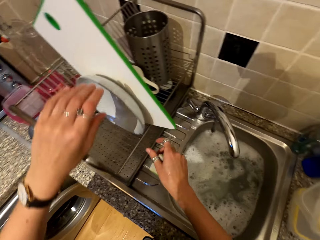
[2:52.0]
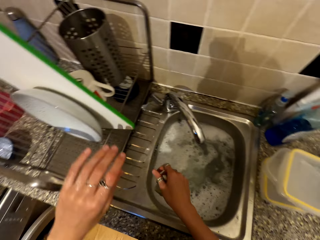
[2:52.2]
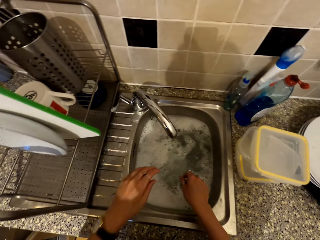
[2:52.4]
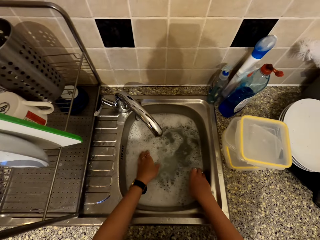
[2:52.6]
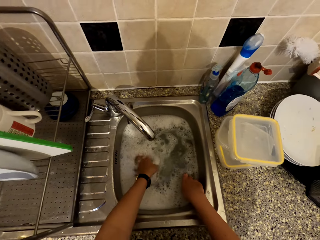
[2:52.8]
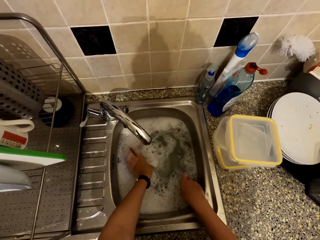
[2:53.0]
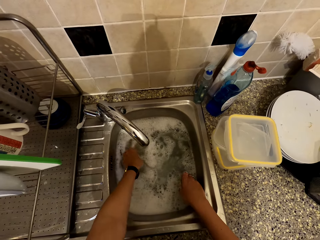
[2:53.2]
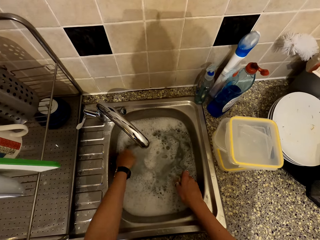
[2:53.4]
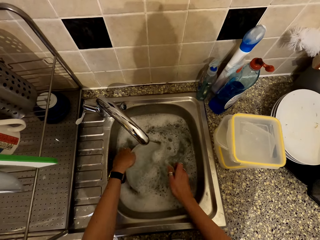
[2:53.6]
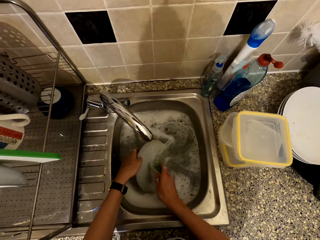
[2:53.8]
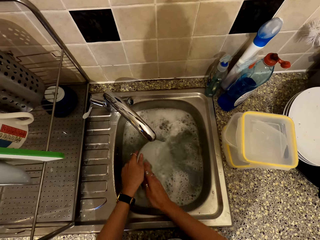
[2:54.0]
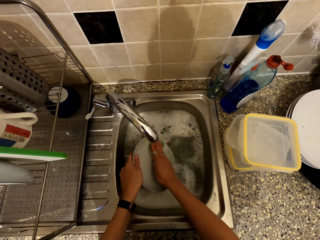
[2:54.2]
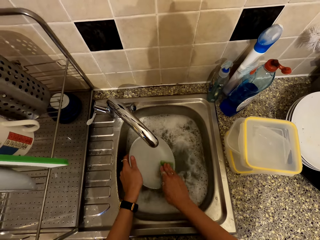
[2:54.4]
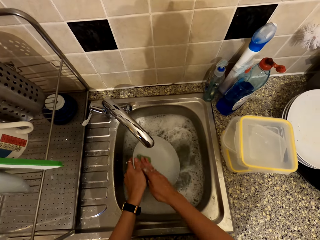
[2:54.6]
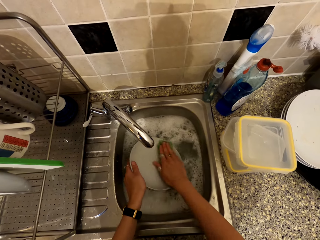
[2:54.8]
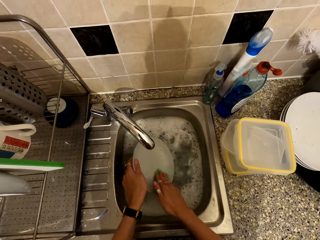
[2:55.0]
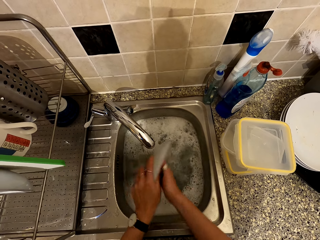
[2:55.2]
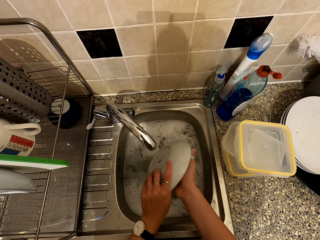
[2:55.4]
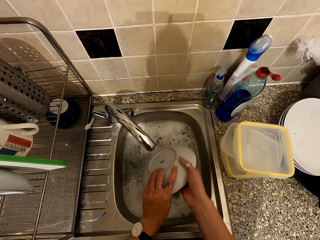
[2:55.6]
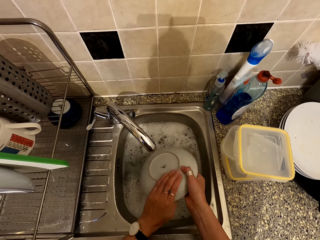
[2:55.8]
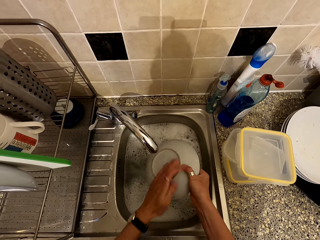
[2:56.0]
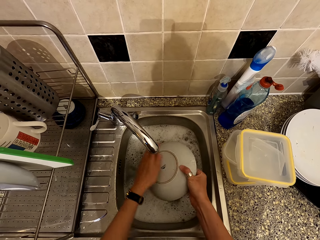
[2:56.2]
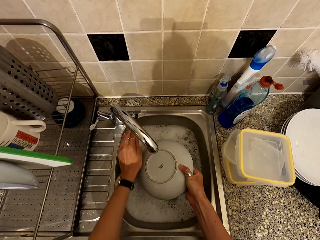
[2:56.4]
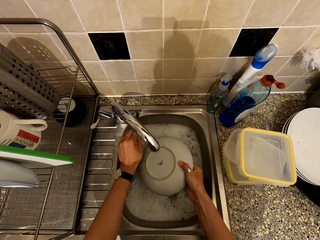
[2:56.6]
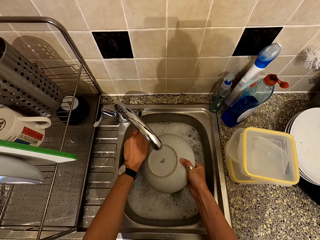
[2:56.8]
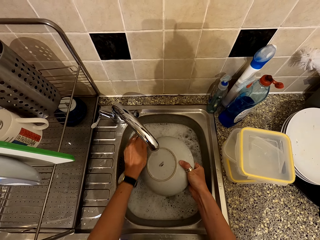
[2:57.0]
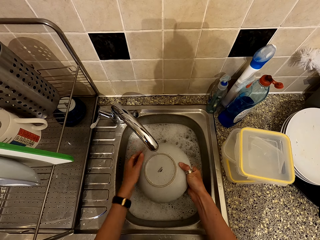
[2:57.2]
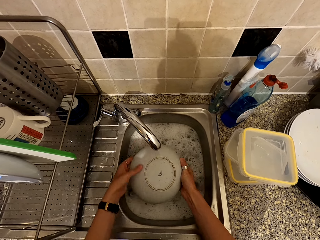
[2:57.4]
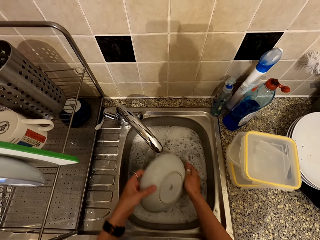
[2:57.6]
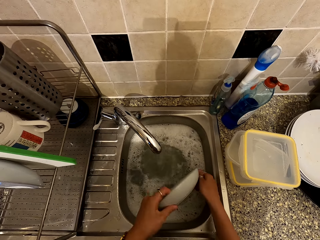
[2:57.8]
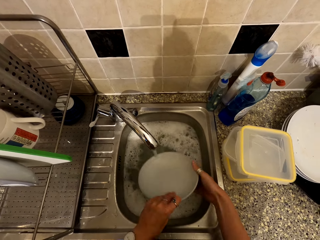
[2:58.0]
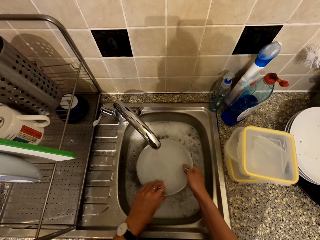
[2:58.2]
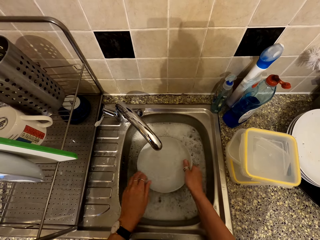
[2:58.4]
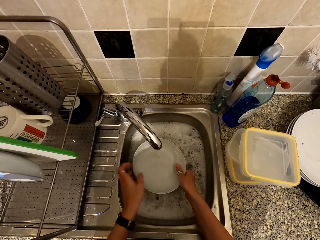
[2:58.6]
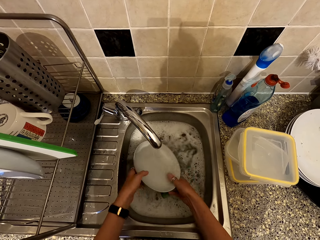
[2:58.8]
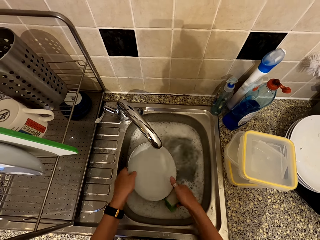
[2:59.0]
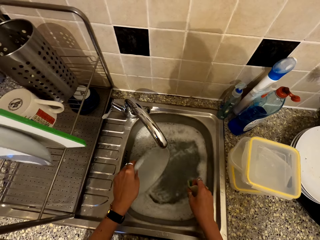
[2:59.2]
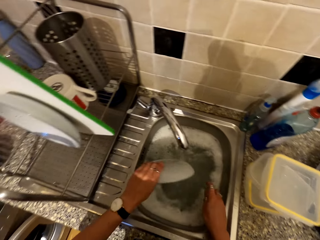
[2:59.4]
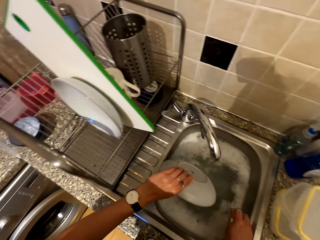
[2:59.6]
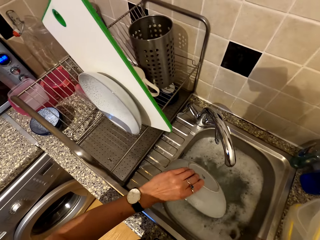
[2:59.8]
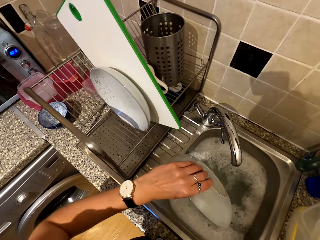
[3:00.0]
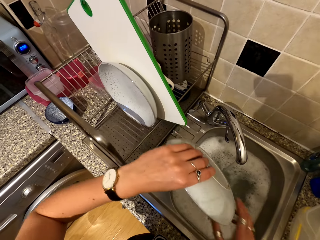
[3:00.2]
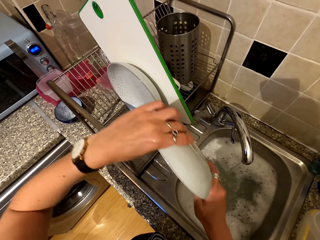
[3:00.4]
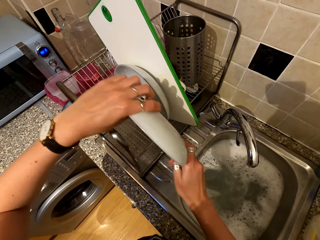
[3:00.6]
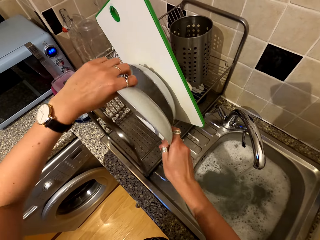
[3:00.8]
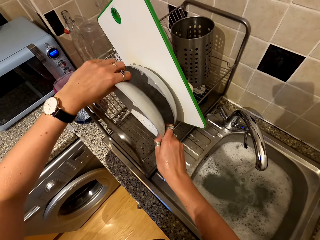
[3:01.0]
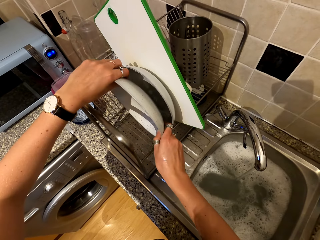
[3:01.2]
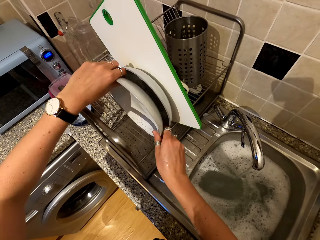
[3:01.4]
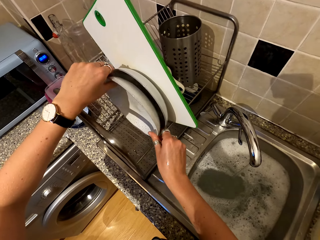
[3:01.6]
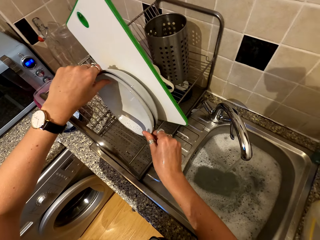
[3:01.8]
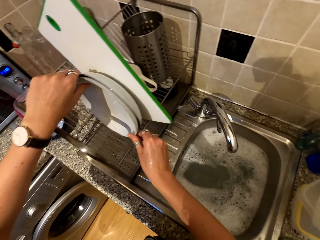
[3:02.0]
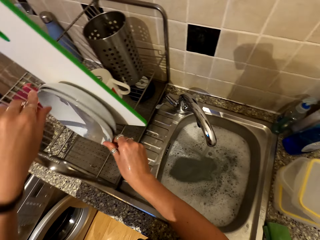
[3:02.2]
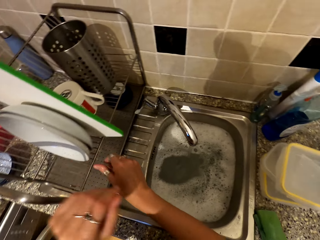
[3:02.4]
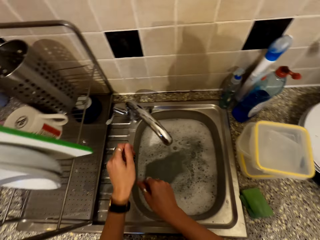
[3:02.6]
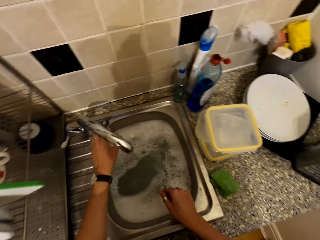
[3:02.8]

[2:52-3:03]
The camera wearer takes another bowl. They wash the bowl or plate in the sink. They open the tap, rinse the bowl, and put the bowl on the rack.

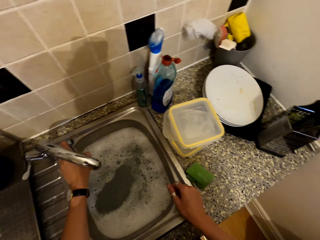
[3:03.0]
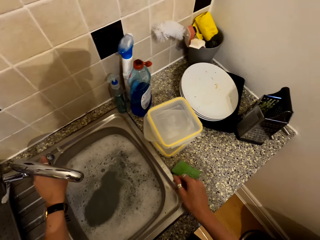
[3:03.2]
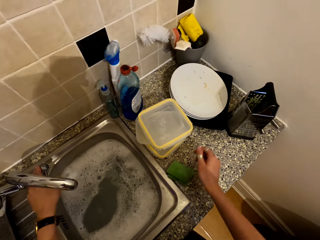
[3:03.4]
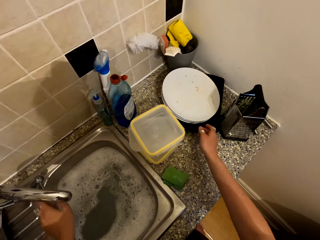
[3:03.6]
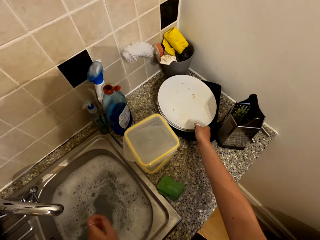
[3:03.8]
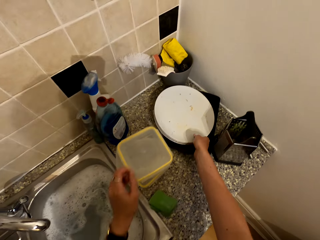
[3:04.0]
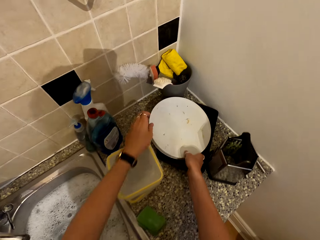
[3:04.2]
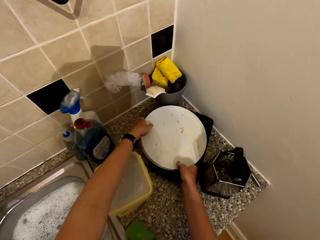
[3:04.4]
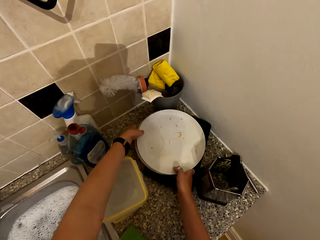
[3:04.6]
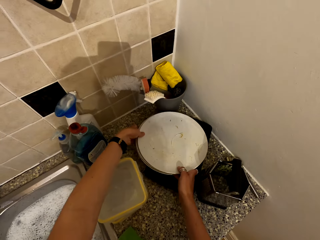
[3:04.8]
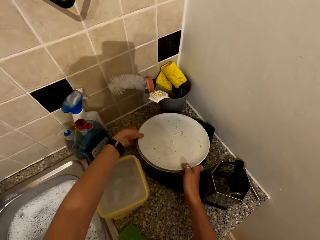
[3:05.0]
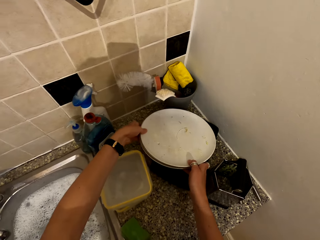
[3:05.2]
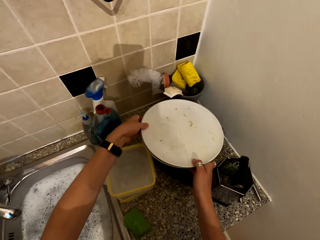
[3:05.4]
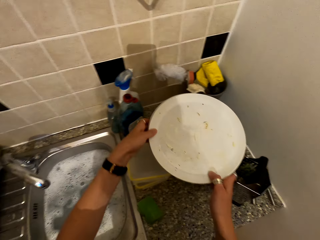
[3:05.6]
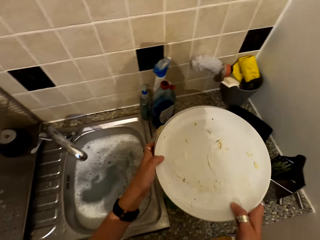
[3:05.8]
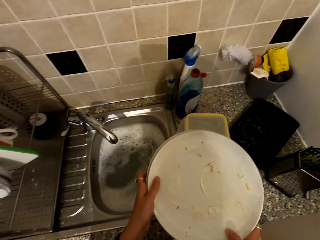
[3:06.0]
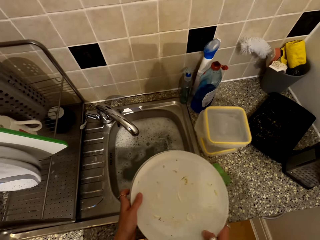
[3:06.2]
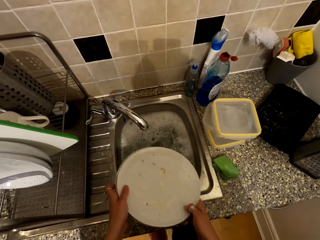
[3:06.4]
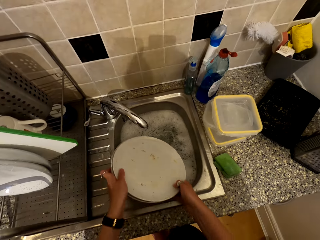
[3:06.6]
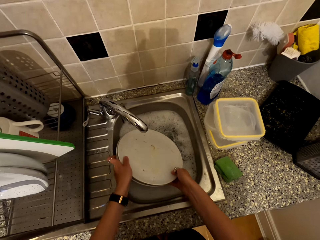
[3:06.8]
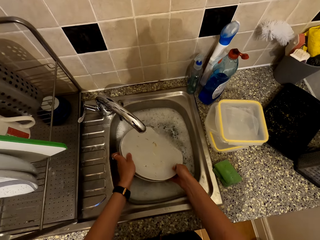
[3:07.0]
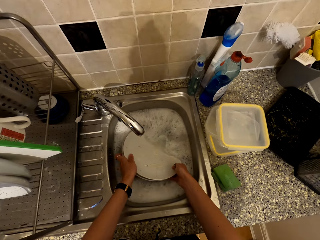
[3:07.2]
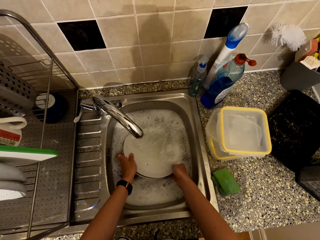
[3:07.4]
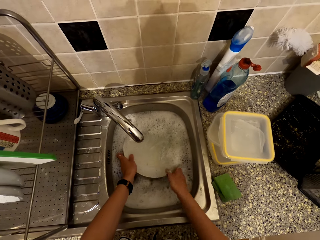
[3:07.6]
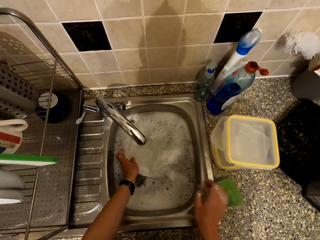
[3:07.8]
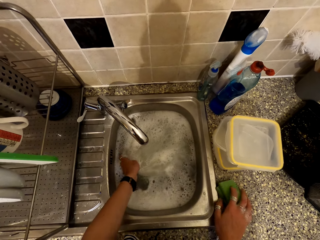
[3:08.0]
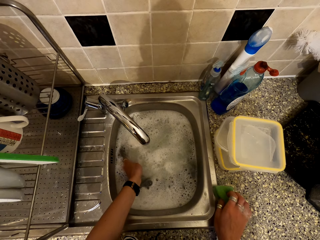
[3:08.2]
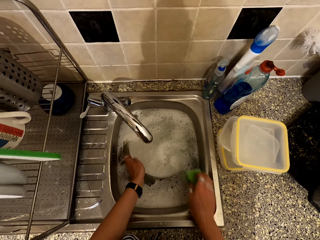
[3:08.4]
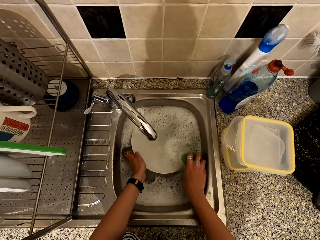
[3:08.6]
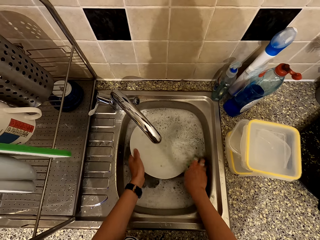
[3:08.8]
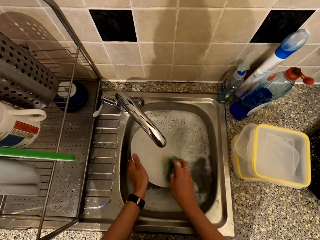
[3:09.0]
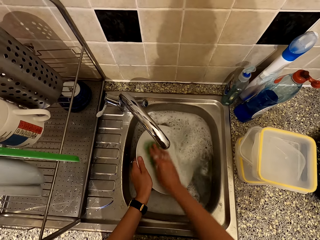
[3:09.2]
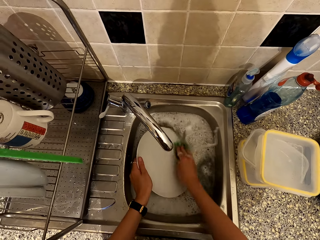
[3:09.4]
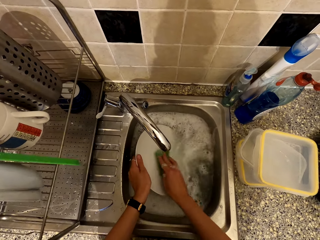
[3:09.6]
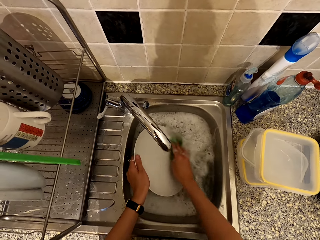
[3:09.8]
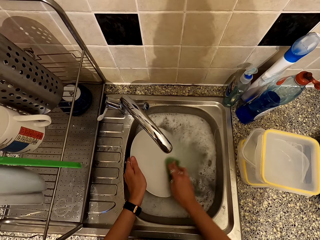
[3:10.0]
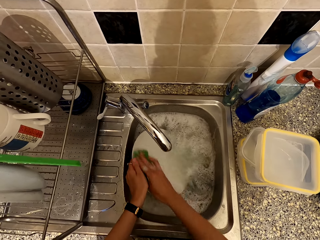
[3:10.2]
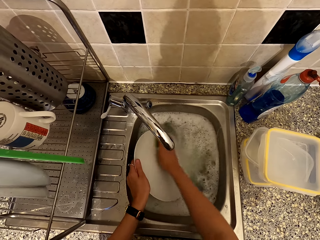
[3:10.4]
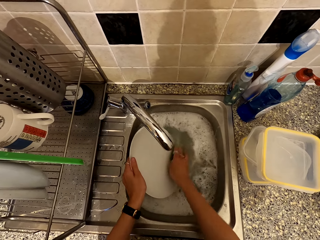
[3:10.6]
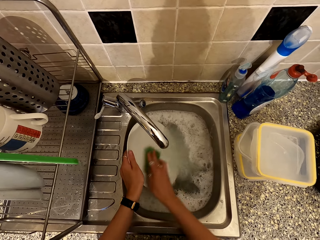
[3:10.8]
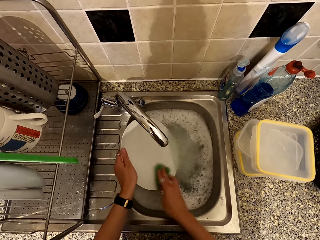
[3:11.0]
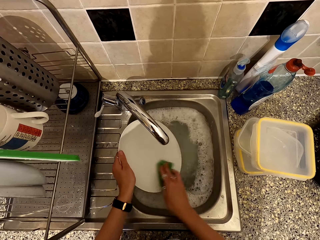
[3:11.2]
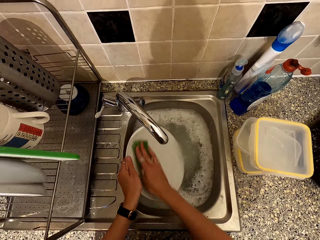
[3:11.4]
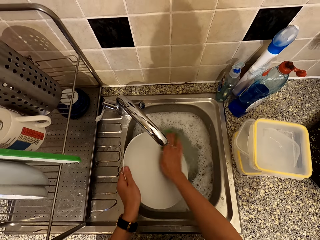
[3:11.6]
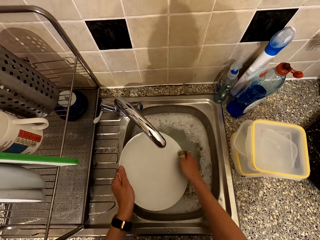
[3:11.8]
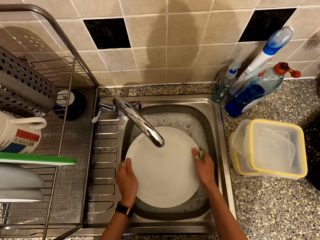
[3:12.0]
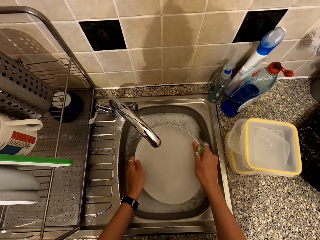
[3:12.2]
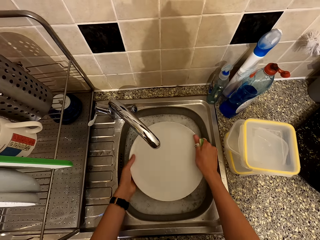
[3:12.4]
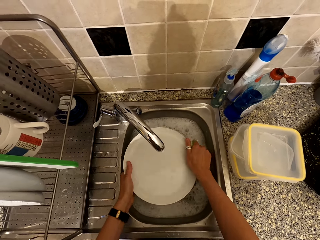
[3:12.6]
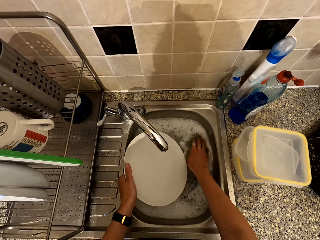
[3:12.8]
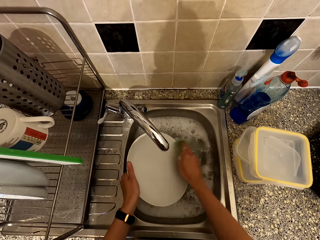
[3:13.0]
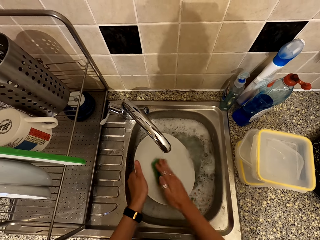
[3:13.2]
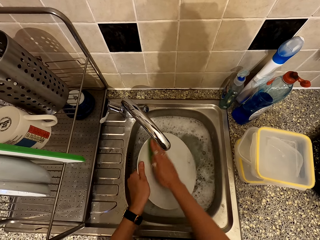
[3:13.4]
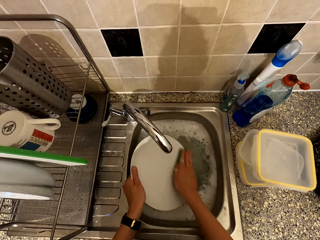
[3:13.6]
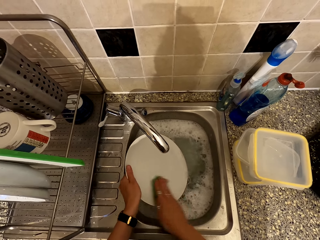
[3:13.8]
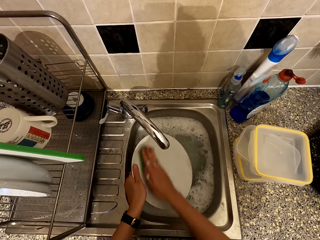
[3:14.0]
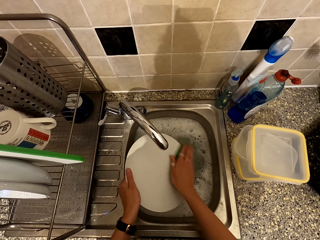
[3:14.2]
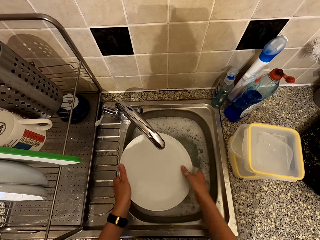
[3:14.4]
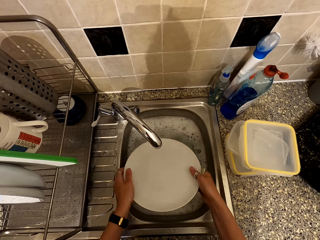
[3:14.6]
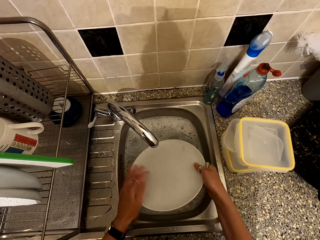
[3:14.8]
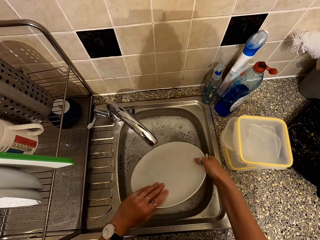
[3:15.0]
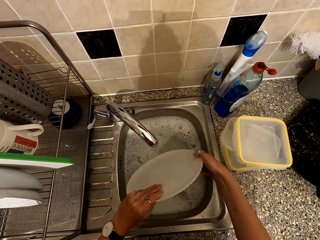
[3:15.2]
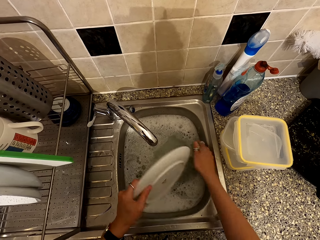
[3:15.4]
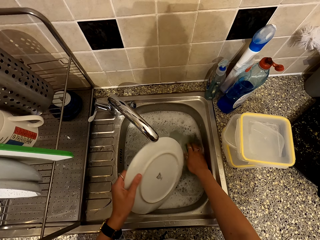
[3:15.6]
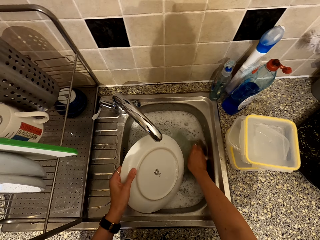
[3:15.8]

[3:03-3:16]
The camera wearer closes the tap. They take plates and put the plates in water in the sink. They pick the washing sponge. They wash the plate in the sink.
